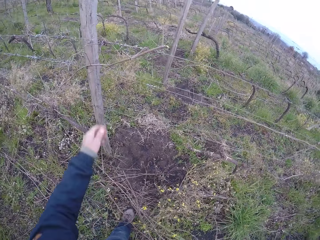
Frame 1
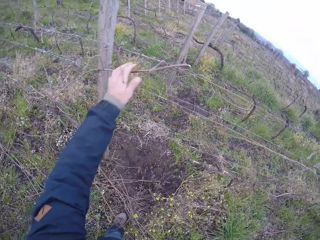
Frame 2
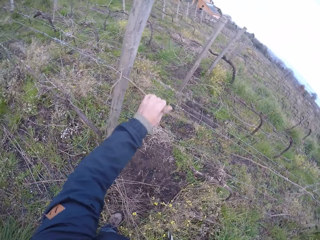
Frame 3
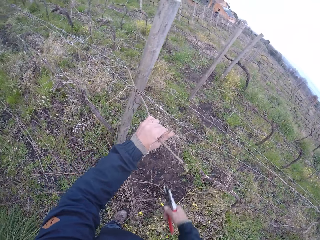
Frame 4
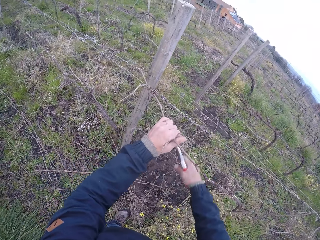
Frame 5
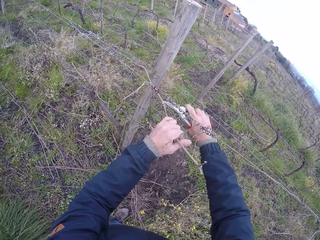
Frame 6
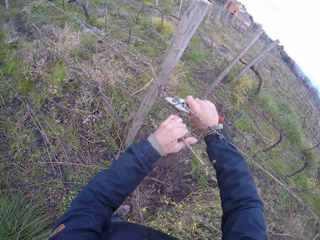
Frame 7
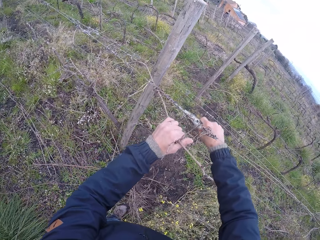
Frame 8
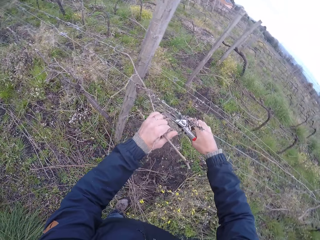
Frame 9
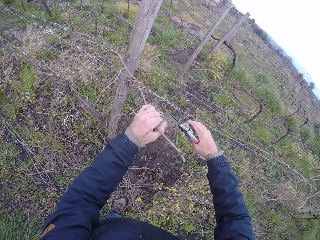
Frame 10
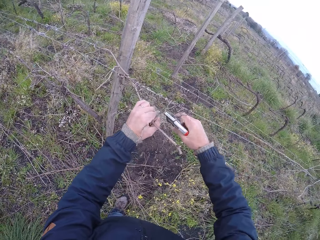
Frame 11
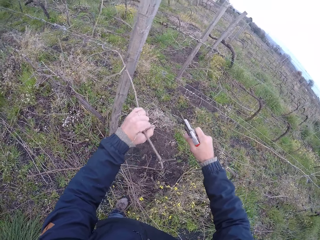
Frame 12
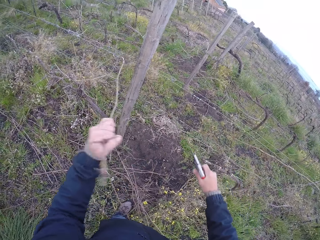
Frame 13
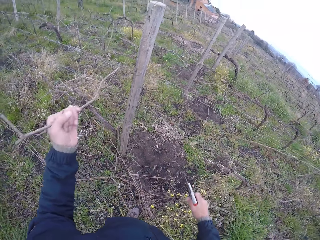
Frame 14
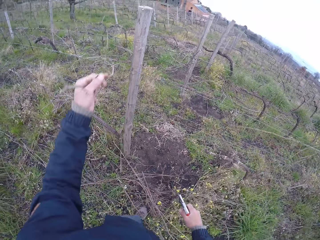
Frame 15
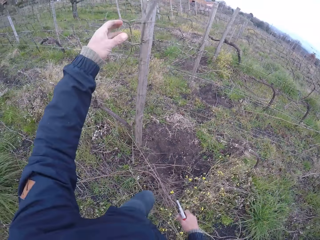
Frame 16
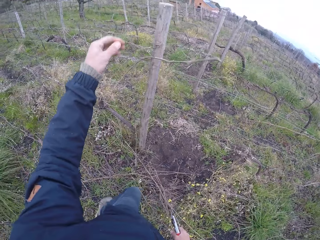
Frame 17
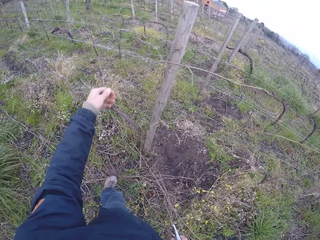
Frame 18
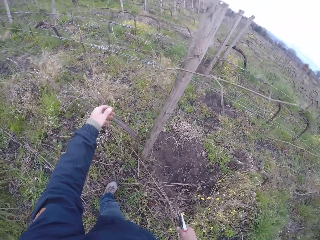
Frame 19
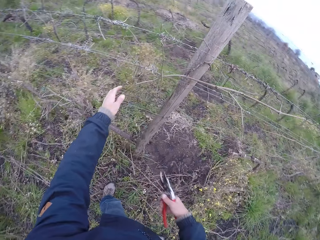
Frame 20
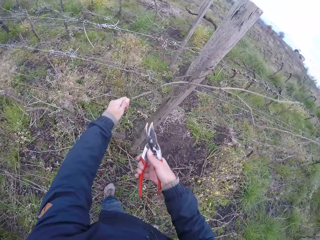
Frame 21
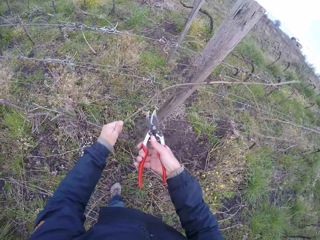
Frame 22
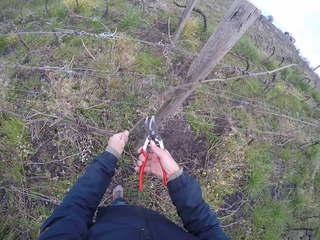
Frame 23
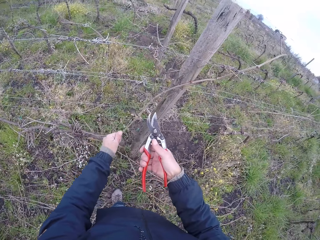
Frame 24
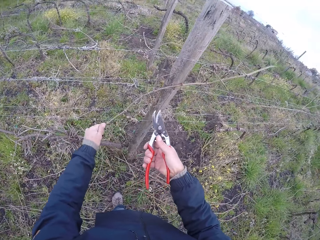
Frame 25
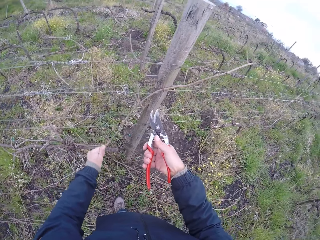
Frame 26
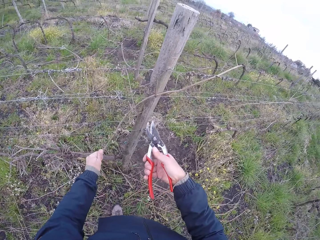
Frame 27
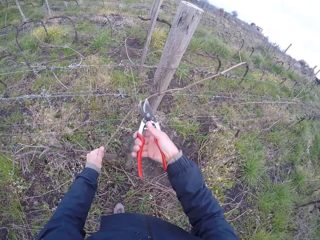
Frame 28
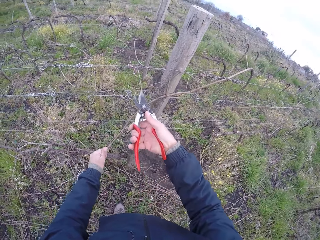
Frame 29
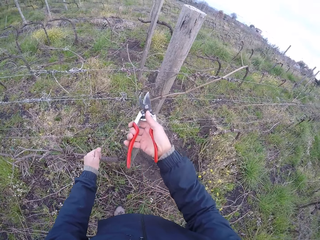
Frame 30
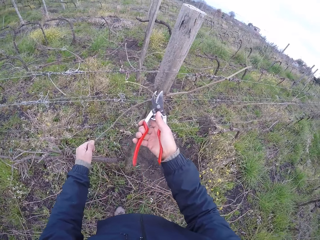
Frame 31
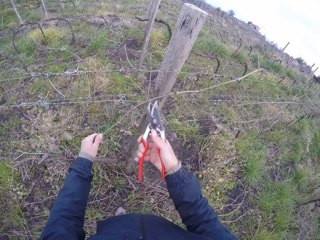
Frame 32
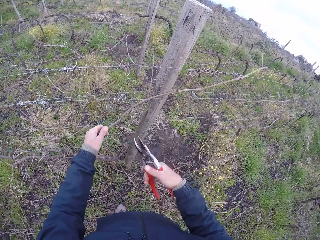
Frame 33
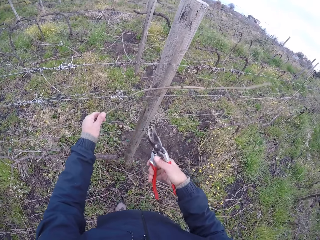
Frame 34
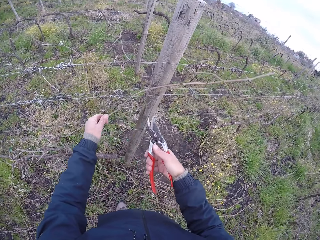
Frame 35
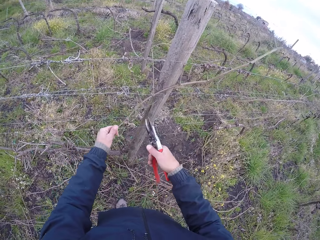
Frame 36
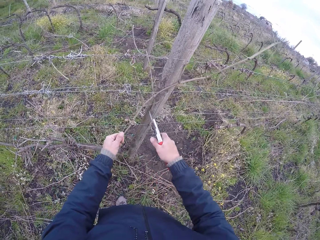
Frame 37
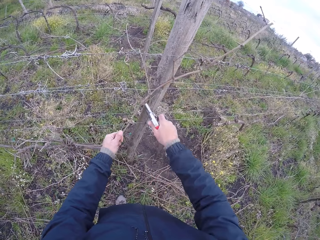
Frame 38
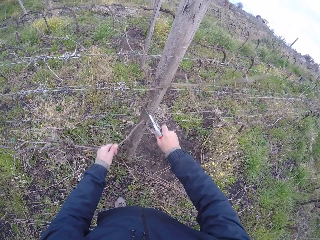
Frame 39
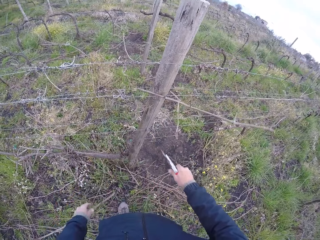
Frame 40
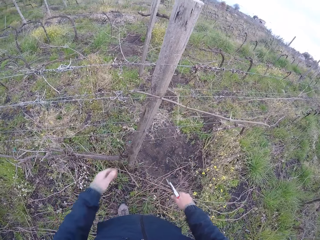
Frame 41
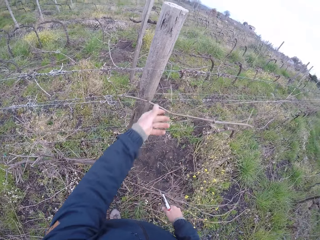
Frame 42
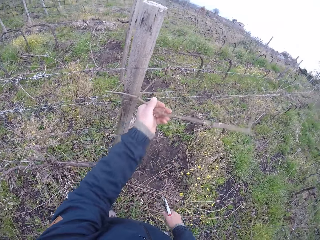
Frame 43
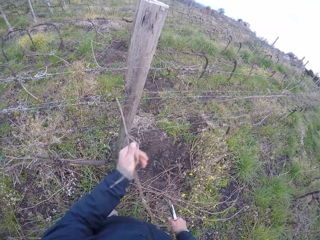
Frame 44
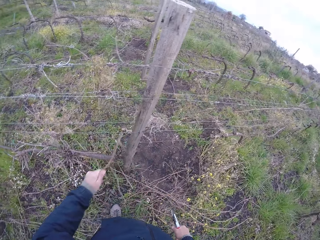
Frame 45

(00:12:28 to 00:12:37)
The camera wearer pulls a branch from the wired fence with his left hand. He prunes the branch in his left hand with the pruner in his right hand. He pulls the branch from the wired fence with his left hand. He prunes the branch in his left hand with the pruner in his right hand. He drops the branch in his left hand on the ground.

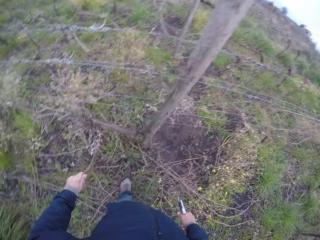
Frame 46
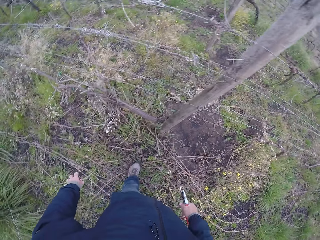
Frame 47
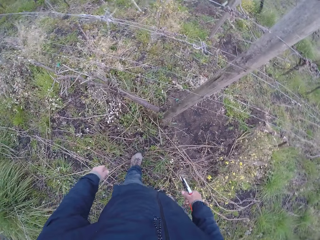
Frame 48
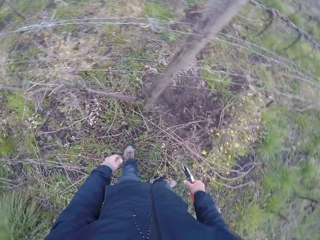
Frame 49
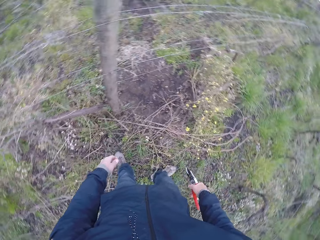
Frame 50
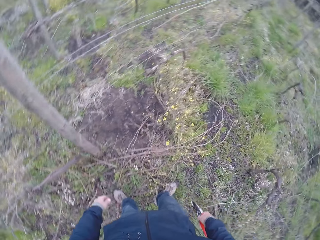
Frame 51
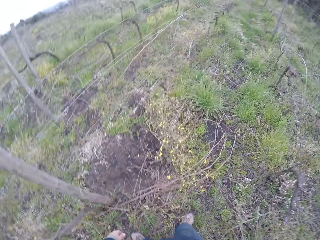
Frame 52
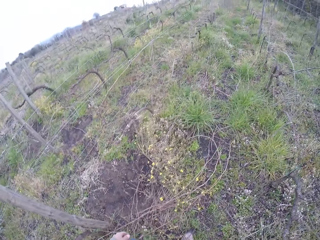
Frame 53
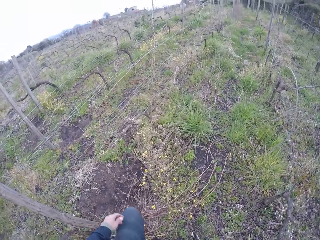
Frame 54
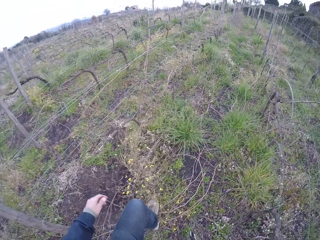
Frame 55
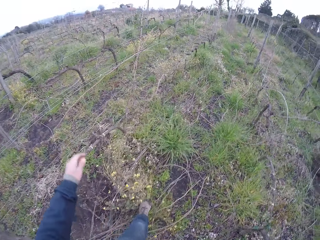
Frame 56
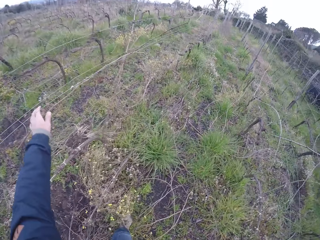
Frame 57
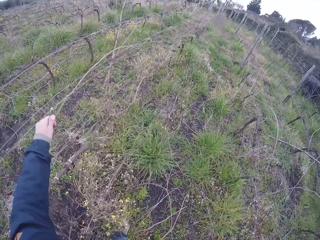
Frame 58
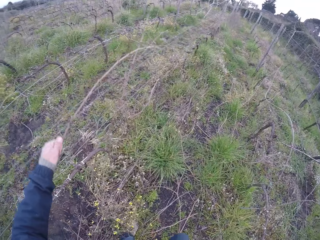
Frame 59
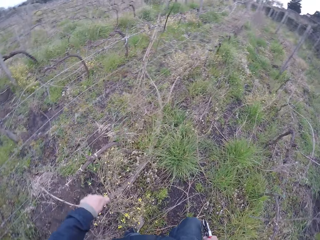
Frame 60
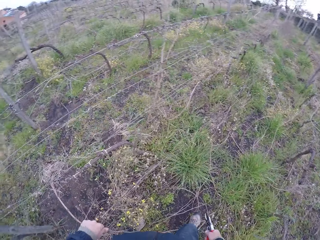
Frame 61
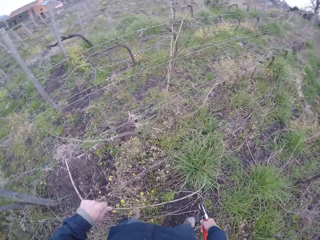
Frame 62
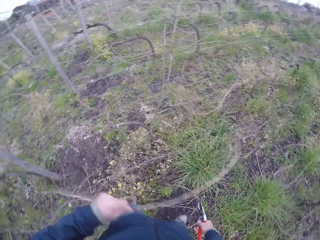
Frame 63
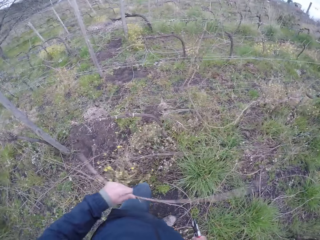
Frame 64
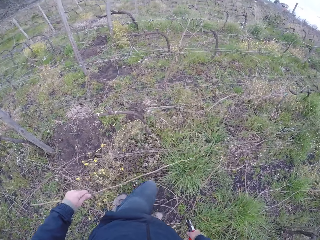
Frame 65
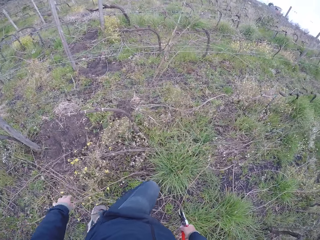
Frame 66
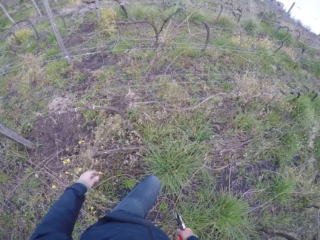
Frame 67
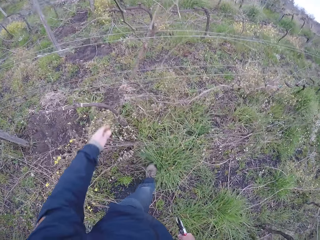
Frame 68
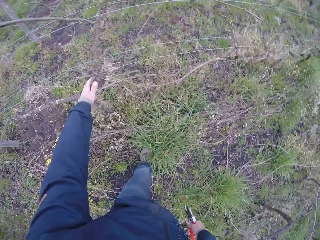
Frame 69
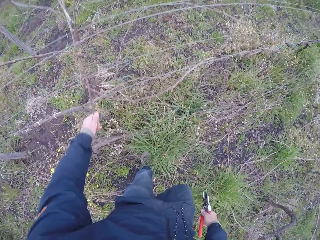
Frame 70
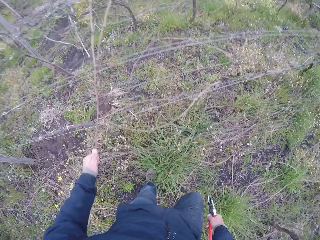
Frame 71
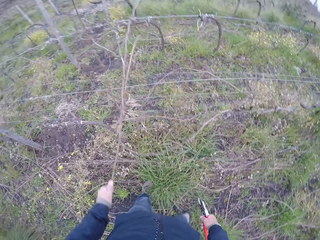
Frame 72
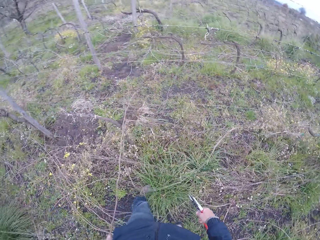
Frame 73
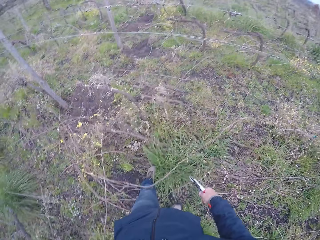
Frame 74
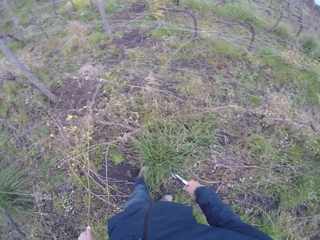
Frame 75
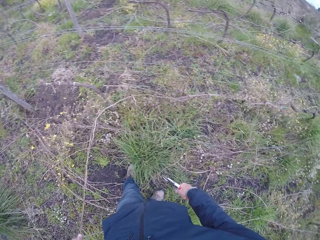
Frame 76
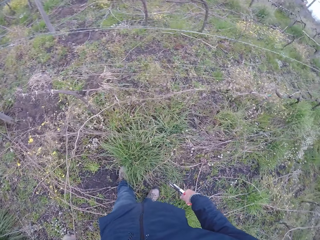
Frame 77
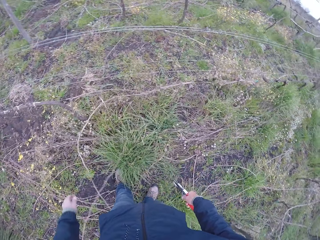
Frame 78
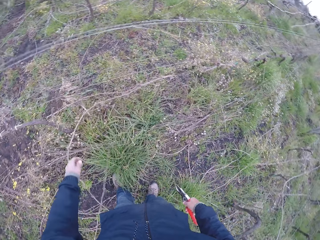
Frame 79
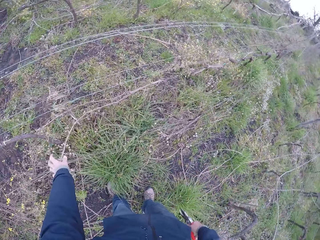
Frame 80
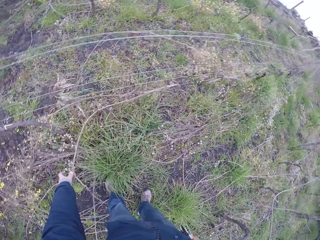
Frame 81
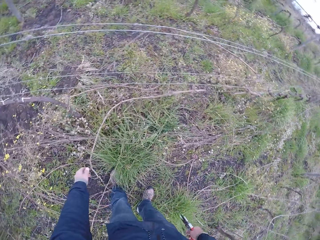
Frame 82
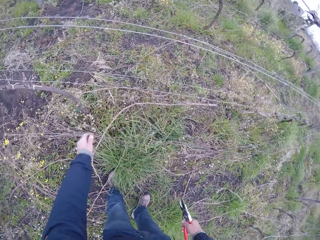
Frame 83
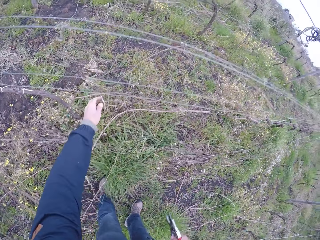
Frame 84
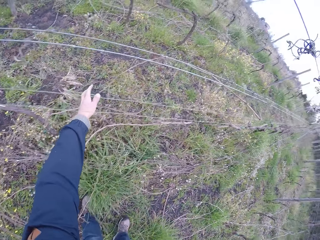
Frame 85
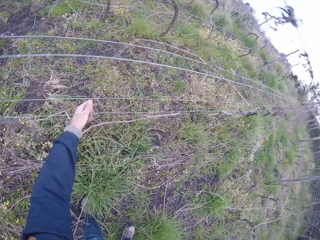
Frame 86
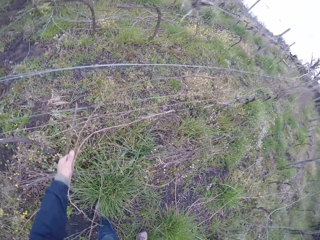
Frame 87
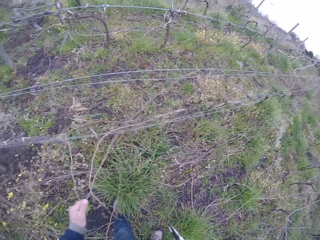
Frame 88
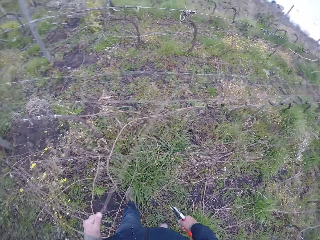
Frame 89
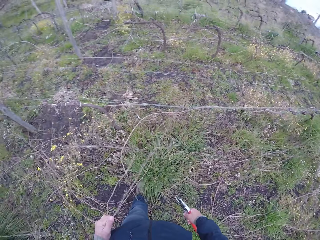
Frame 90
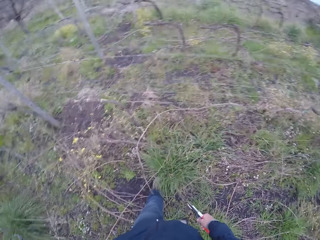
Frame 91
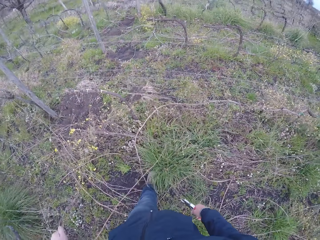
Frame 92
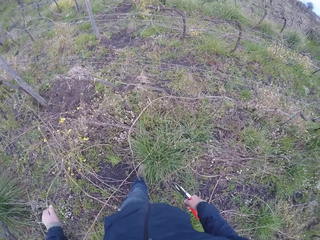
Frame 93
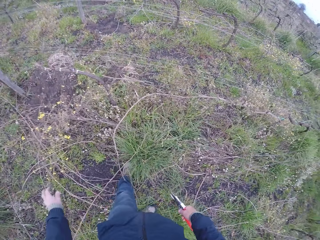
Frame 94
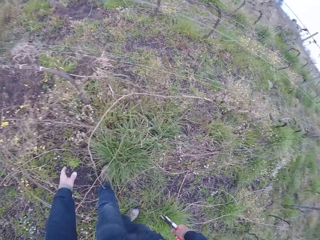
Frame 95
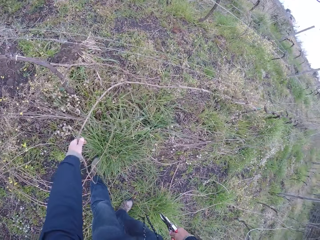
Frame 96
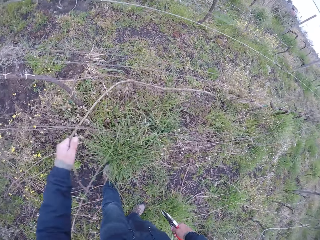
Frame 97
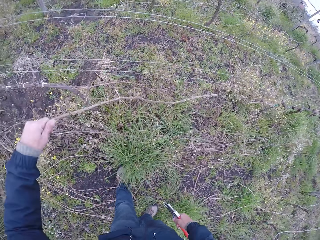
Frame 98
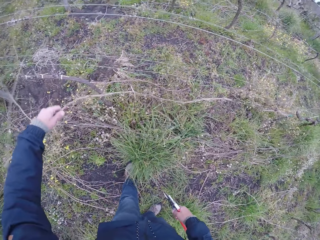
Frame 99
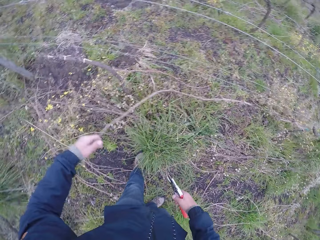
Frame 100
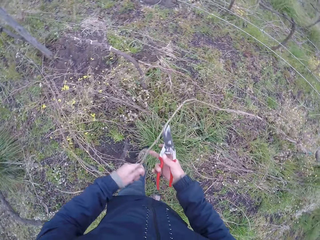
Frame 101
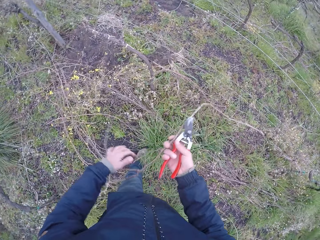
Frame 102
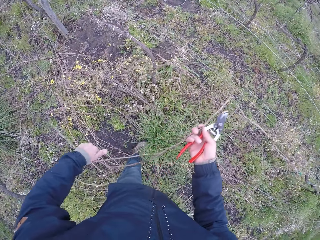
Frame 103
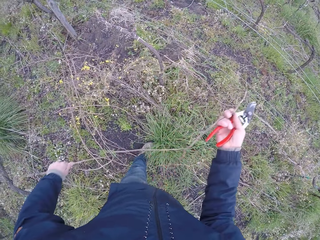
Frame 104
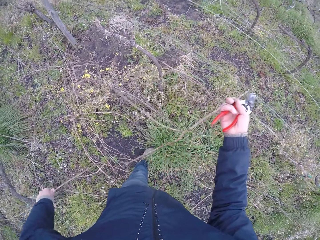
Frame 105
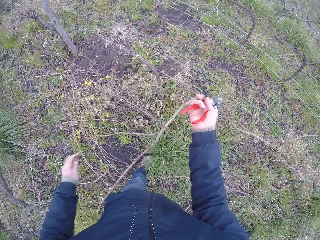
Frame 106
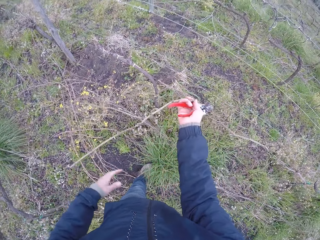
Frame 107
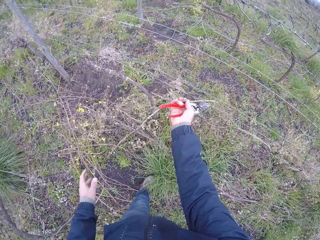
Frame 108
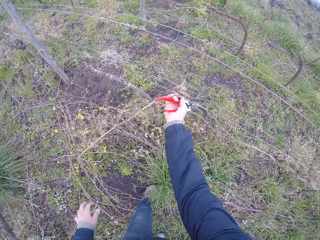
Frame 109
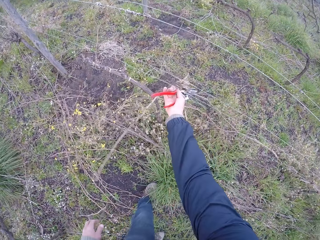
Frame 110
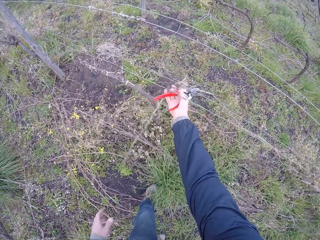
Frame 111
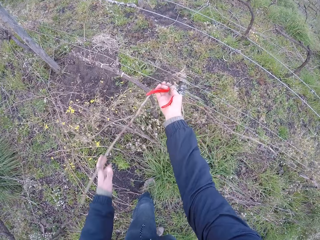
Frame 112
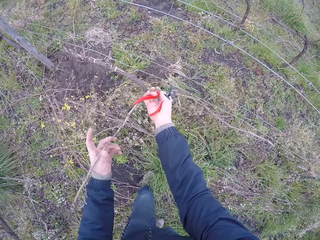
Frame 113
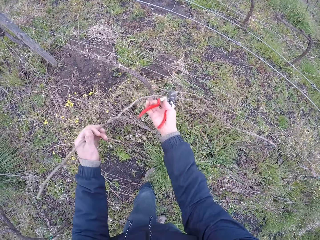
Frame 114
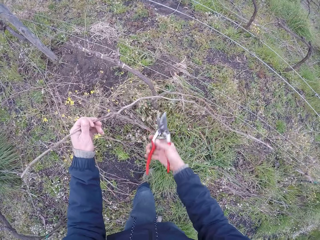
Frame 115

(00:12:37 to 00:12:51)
The camera wearer pulls a branch with the left hand. He drops the branch on the ground with the left hand. He pulls a branch from the wired fence with his left hand. He drops the branch in his left hand on the ground. He pulls a branch from the wired fence with his left hand. He drops the branch in his left hand on the ground. He pulls a branch from the wired fence with his left hand. He drops the branch in his left hand on the ground. He pulls a branch from the wired fence with his left hand. He holds the branch with both hands.
